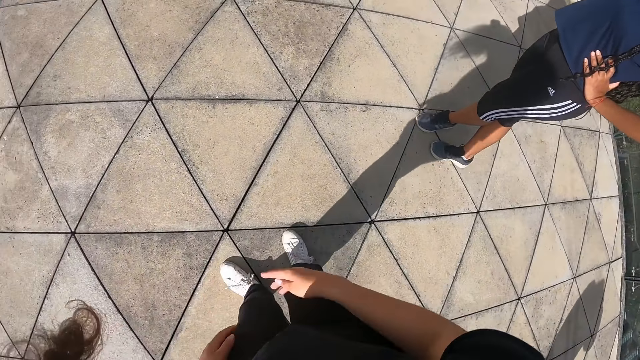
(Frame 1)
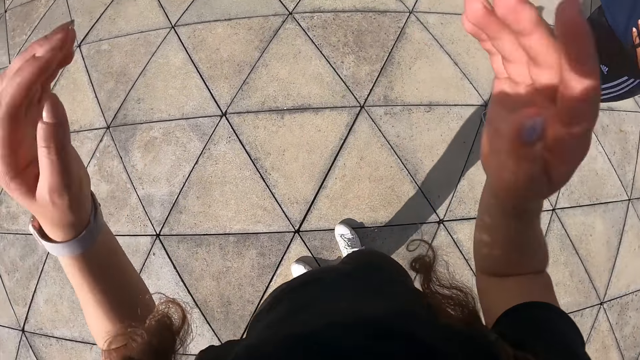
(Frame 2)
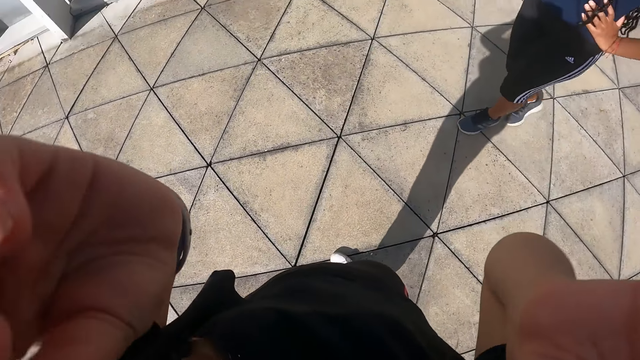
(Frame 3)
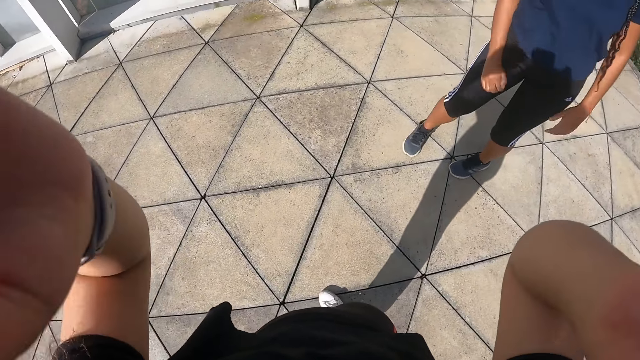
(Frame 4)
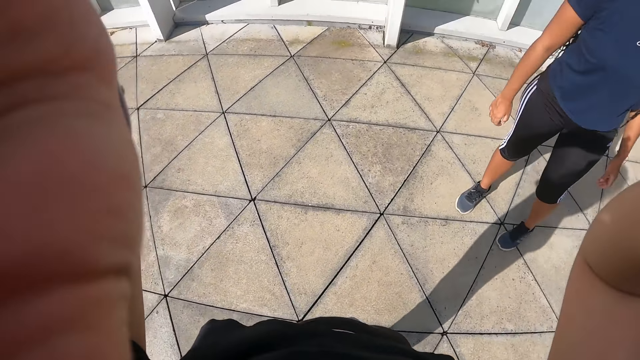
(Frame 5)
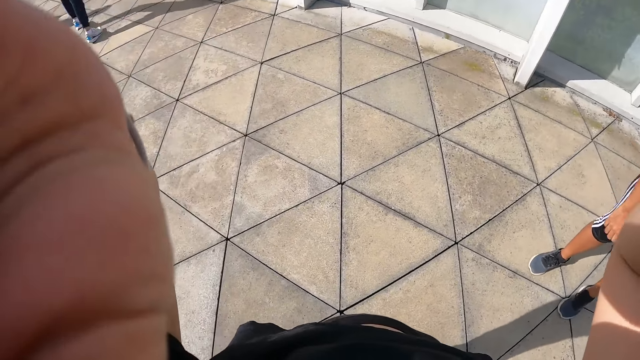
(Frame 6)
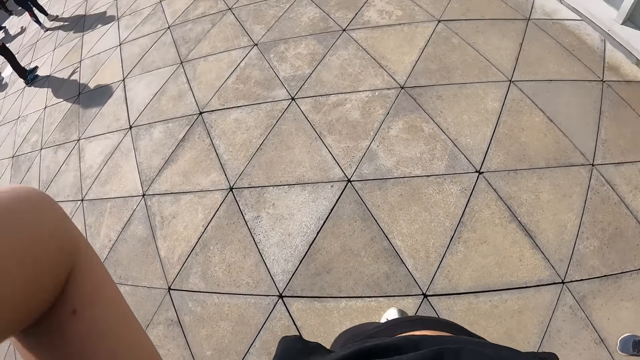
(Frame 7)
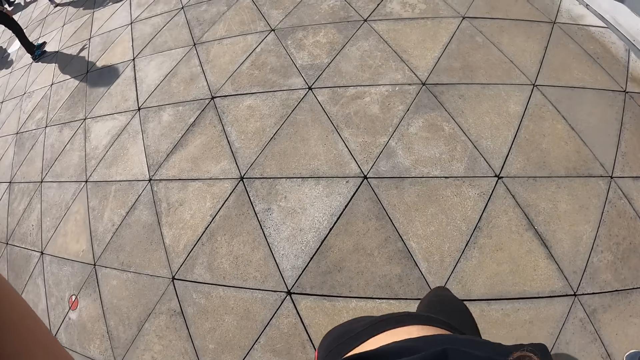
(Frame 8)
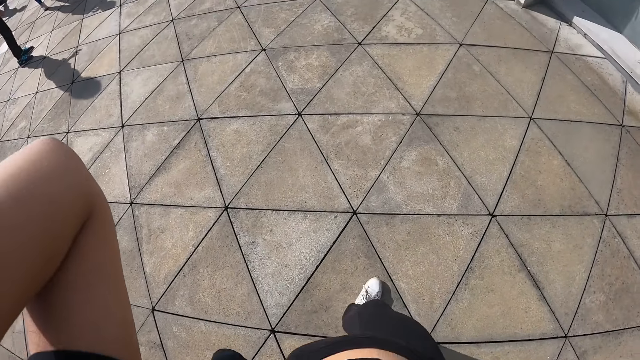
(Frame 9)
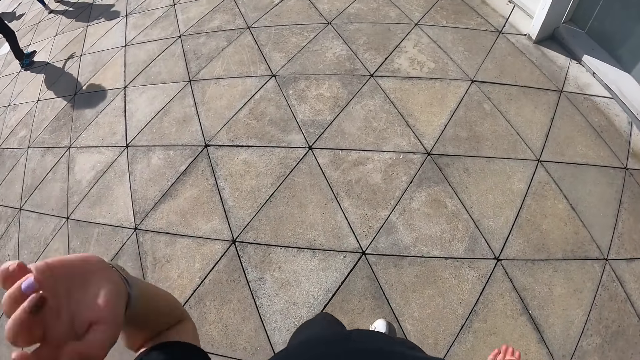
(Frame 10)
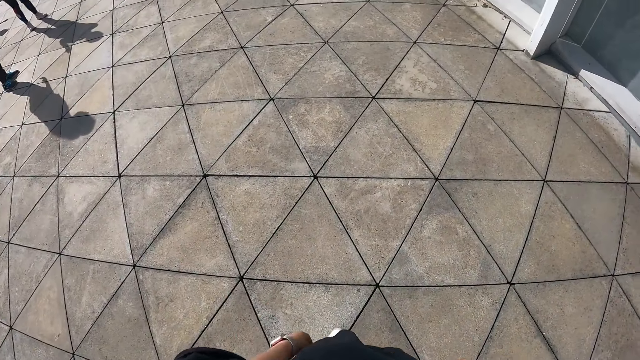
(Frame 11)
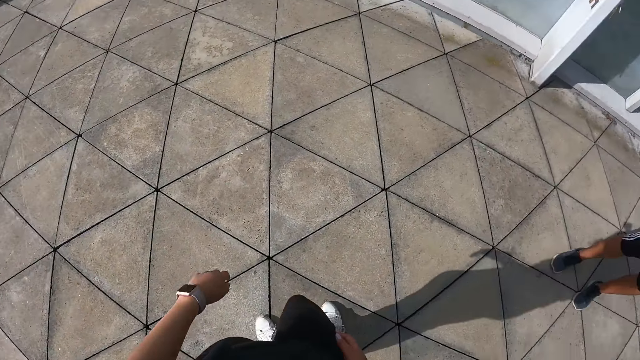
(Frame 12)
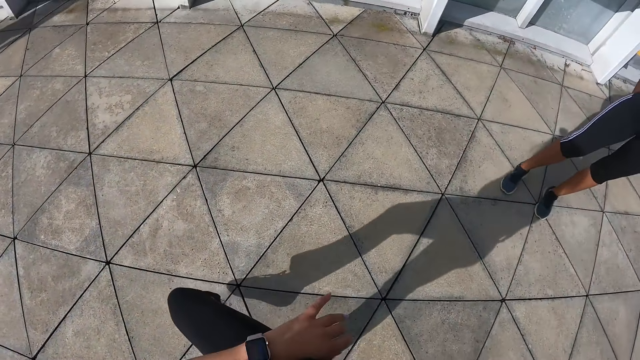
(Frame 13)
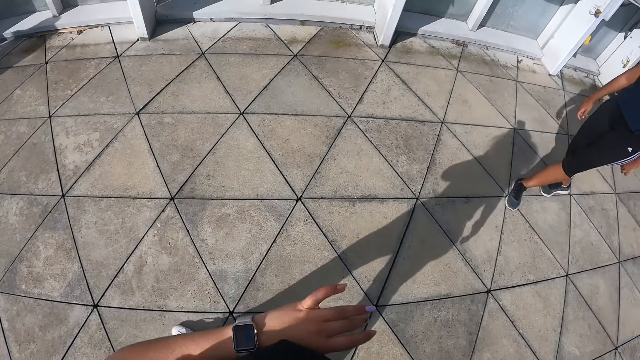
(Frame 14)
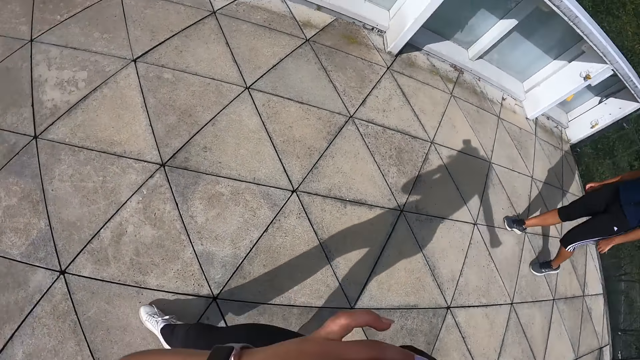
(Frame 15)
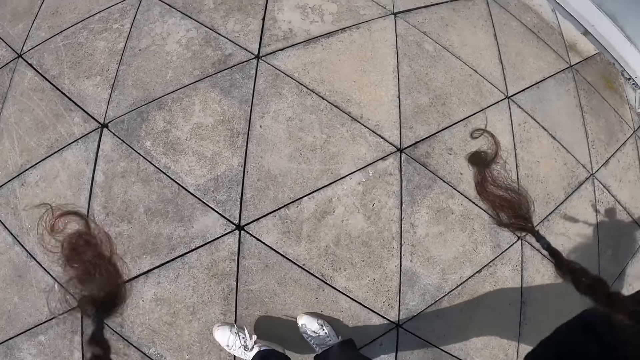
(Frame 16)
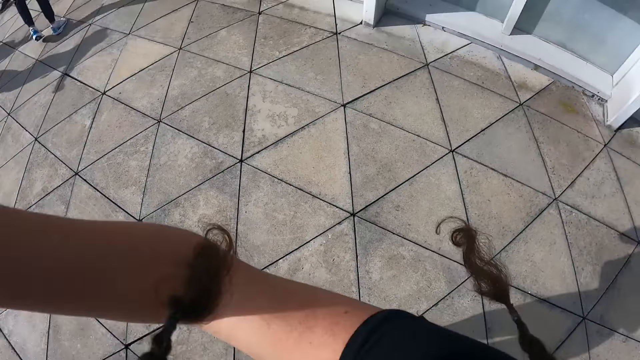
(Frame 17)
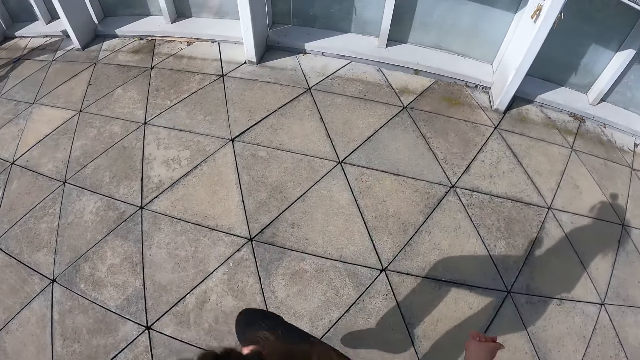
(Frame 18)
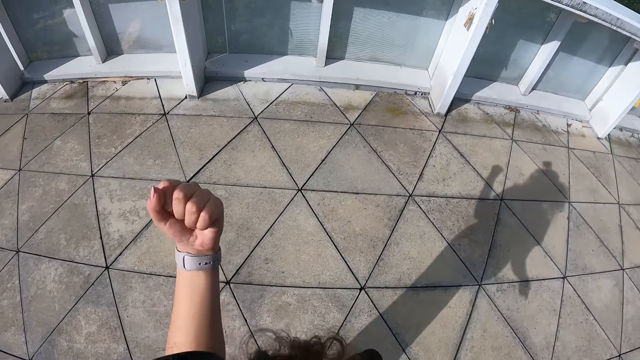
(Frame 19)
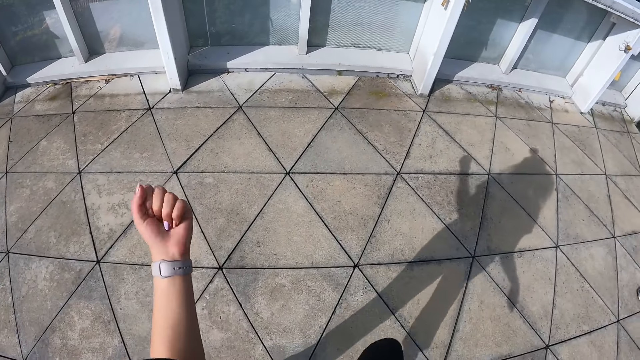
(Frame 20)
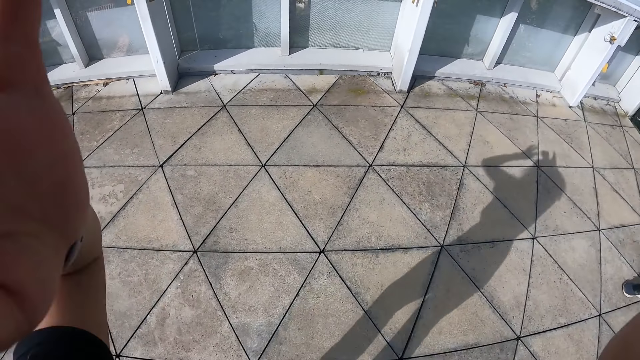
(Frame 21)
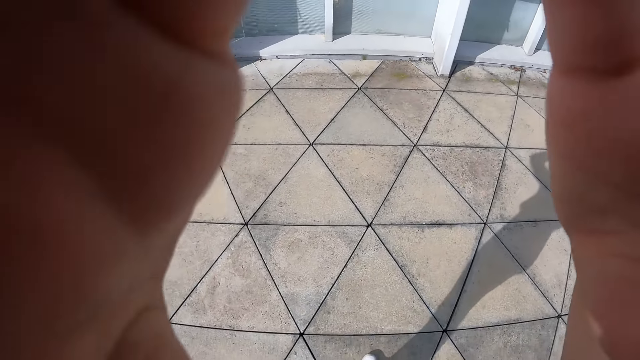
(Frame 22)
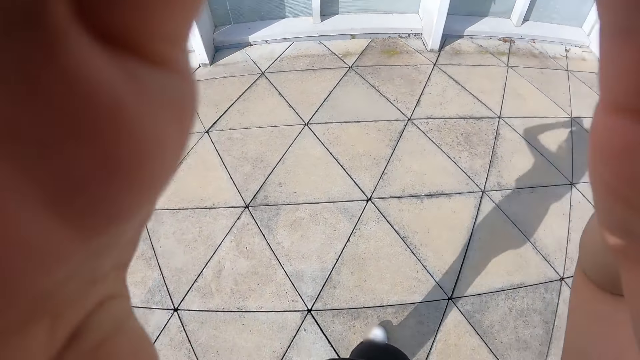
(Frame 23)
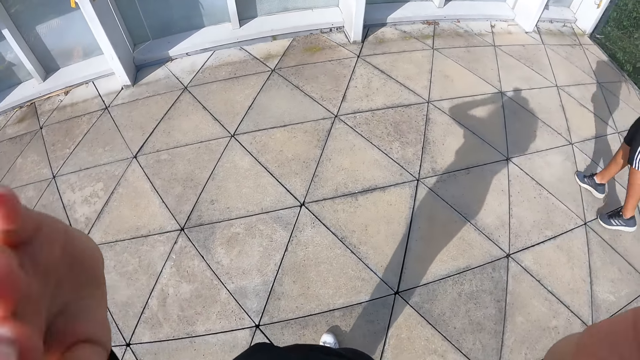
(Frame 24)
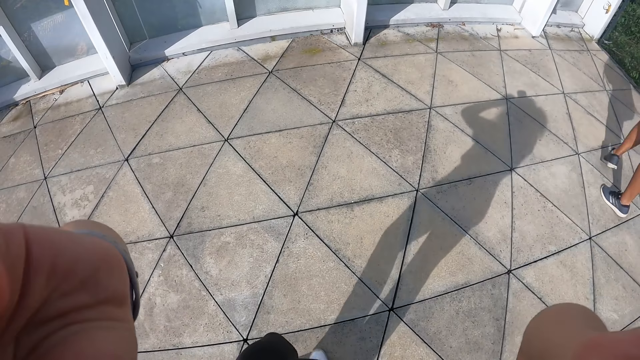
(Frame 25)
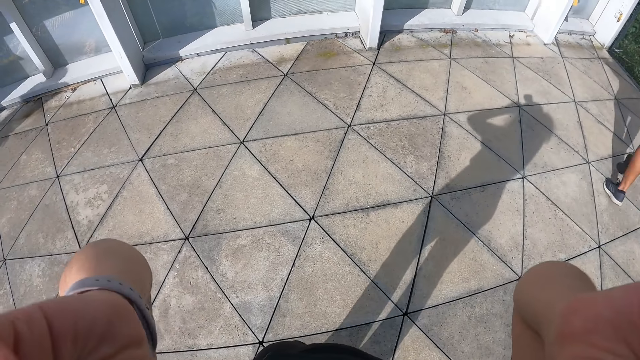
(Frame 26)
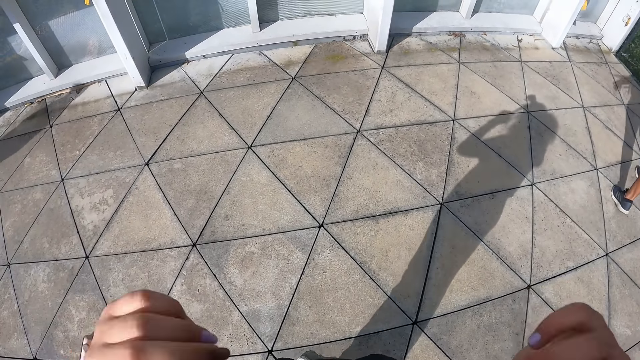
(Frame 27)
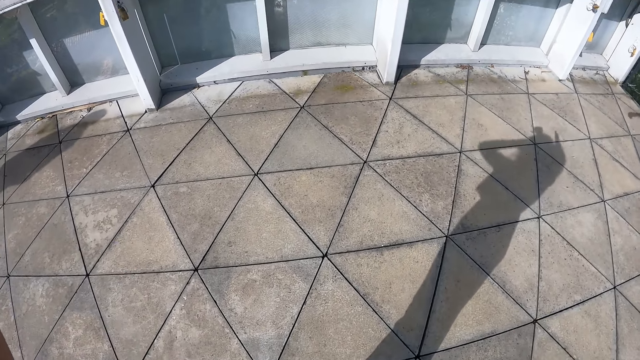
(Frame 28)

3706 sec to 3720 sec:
The camera wearer touches the camera on her head with both hands. She dances. She touches the camera on her head with both hands.

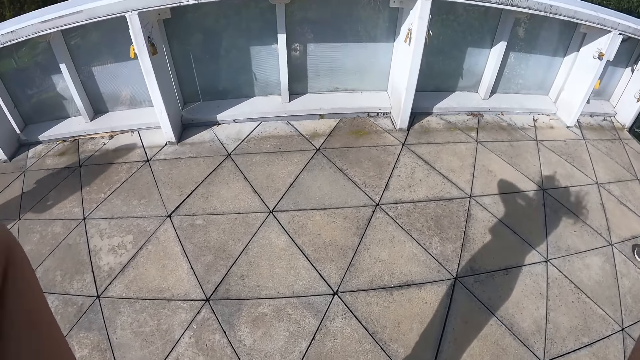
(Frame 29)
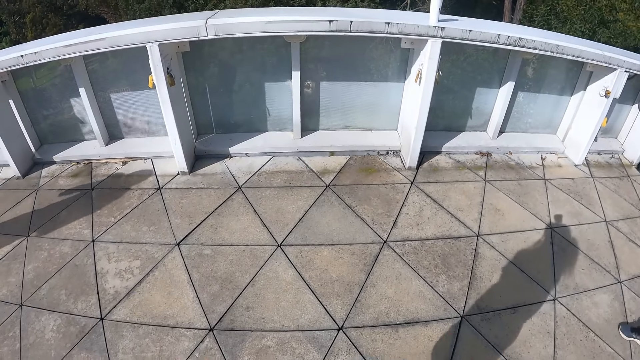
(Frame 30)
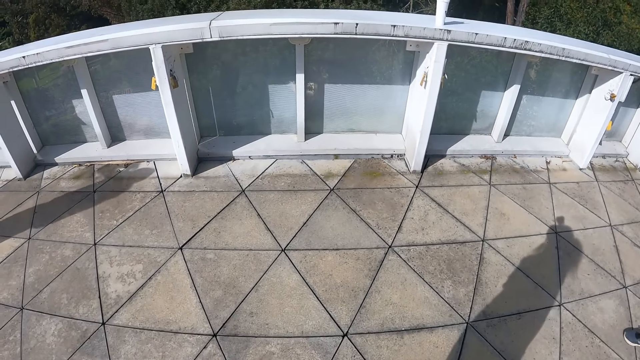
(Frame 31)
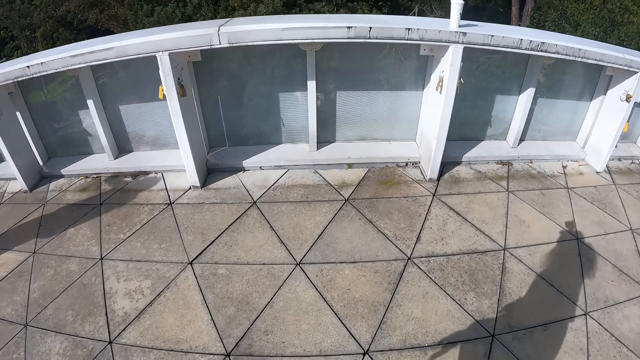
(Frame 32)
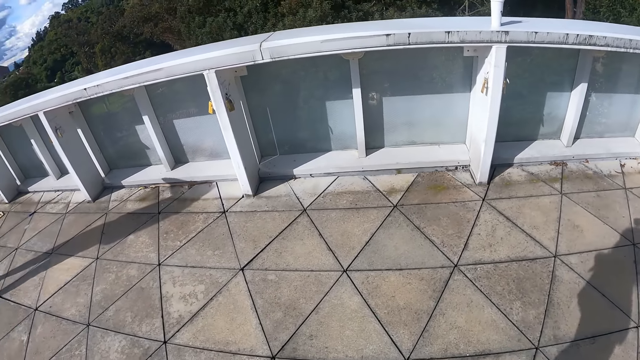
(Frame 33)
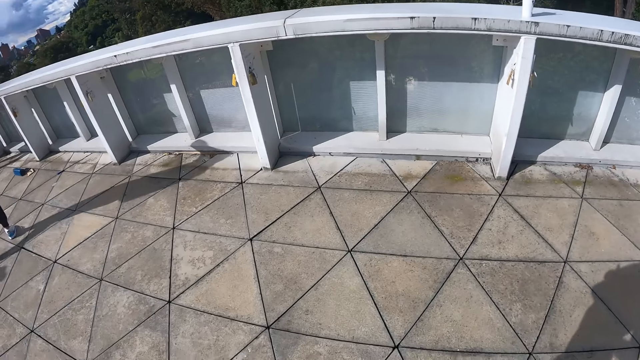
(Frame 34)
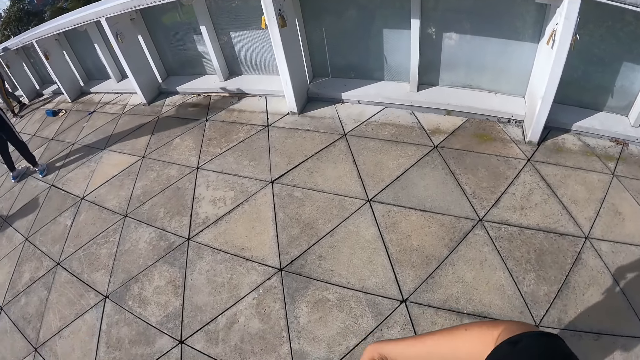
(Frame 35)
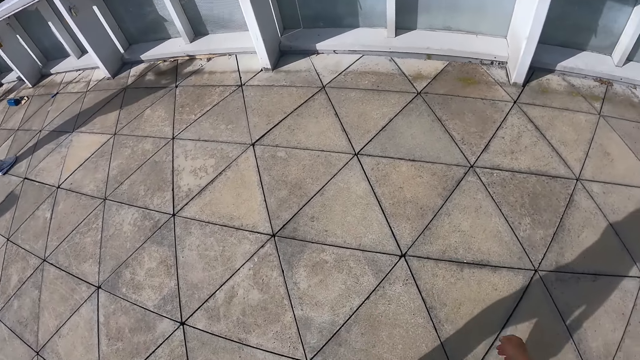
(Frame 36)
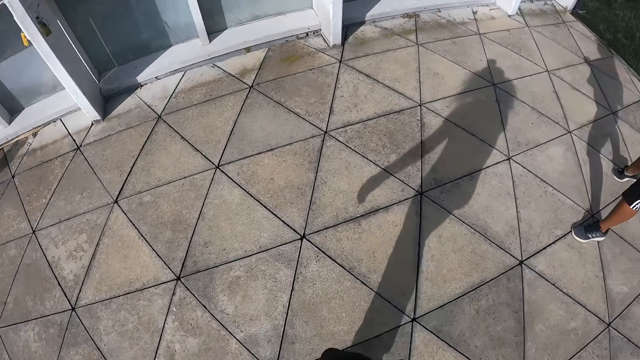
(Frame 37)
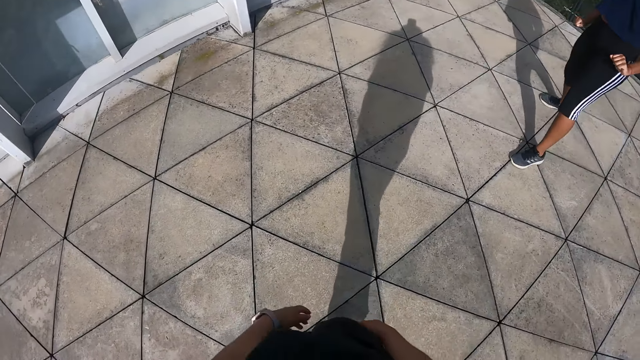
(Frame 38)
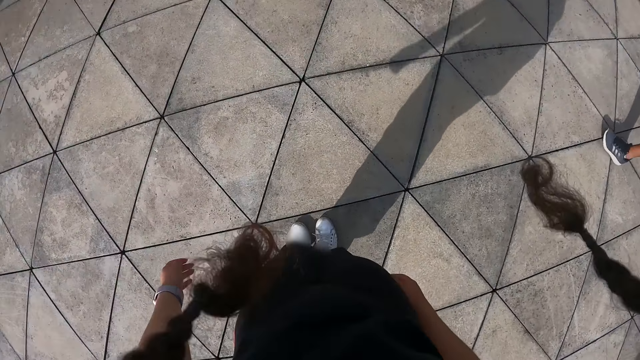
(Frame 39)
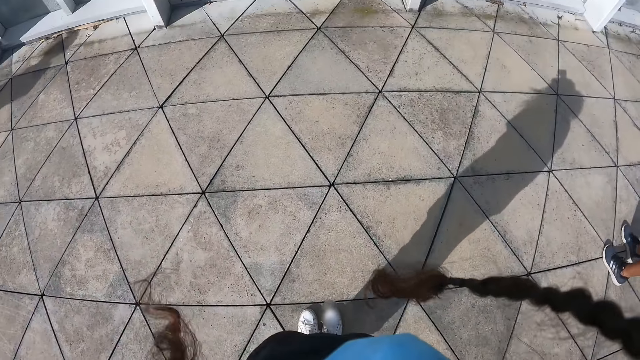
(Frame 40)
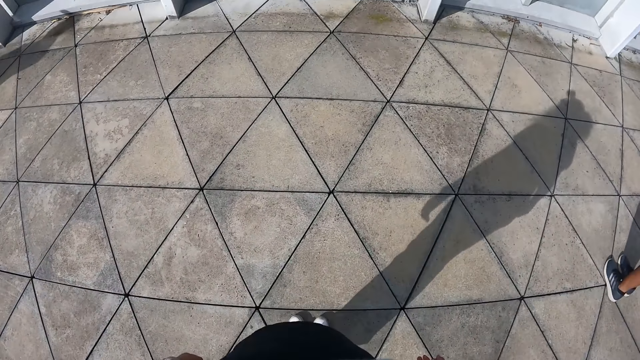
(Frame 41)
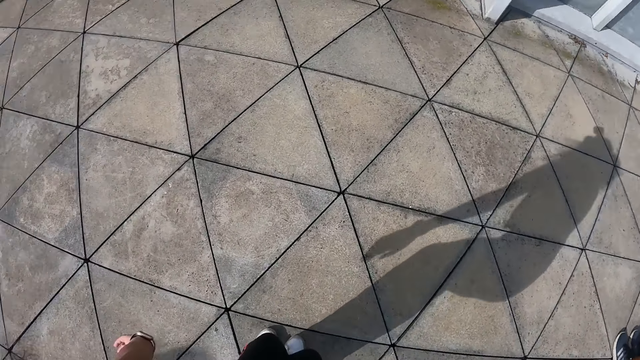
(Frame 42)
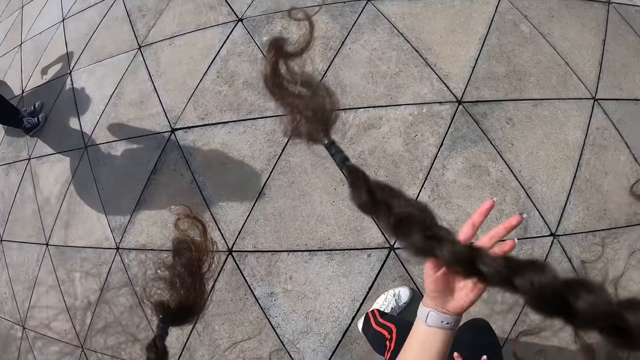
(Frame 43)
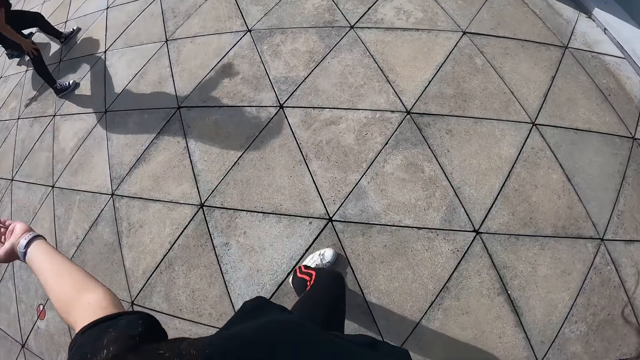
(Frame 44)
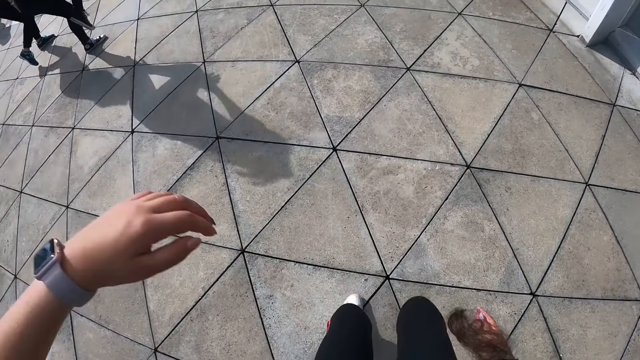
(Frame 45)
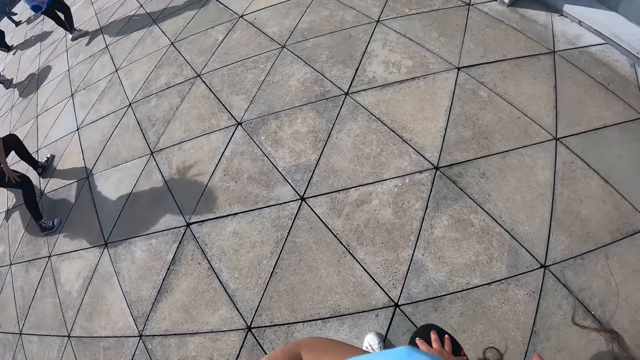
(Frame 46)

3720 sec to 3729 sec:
The camera wearer dances.
